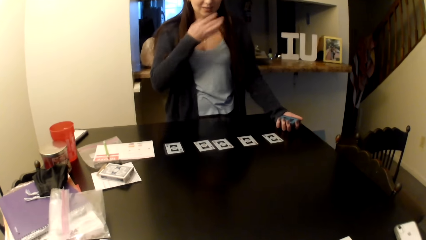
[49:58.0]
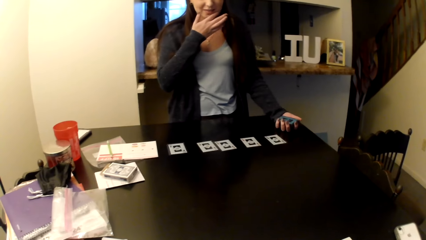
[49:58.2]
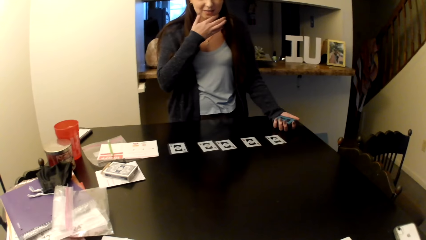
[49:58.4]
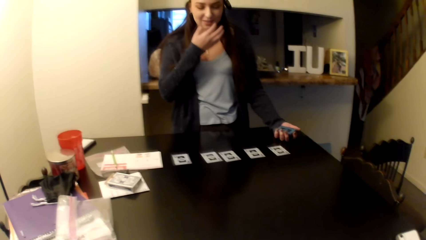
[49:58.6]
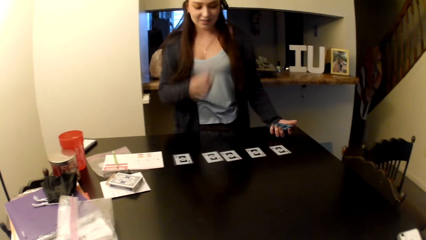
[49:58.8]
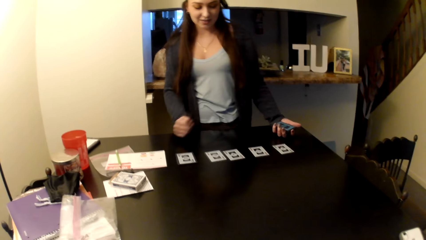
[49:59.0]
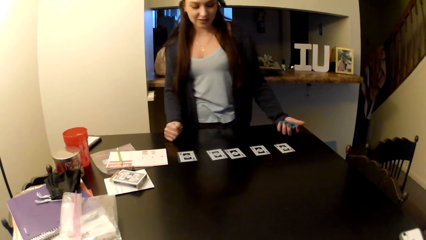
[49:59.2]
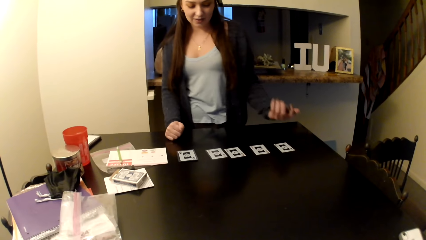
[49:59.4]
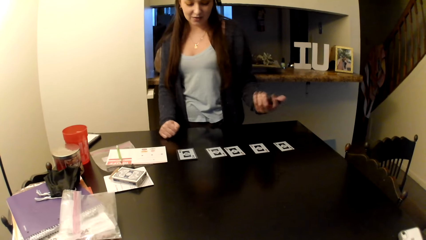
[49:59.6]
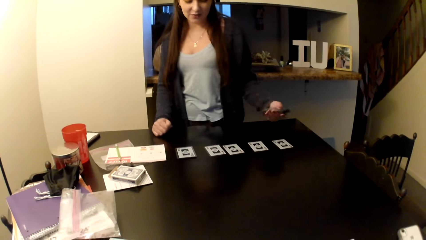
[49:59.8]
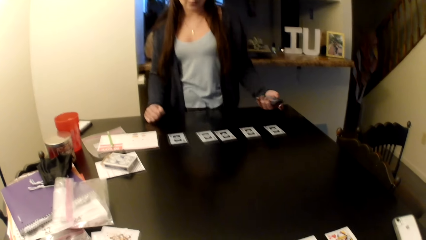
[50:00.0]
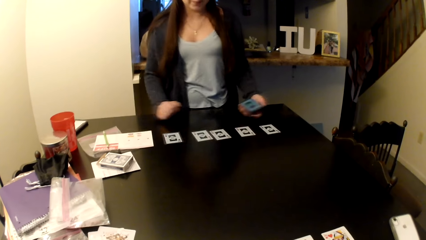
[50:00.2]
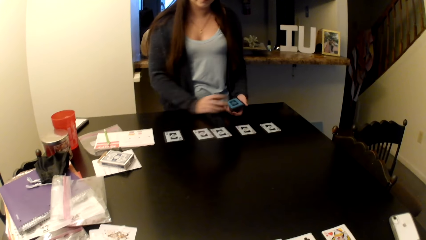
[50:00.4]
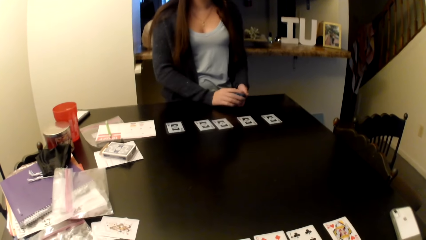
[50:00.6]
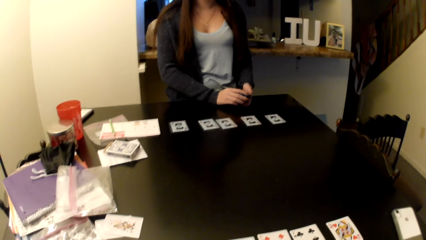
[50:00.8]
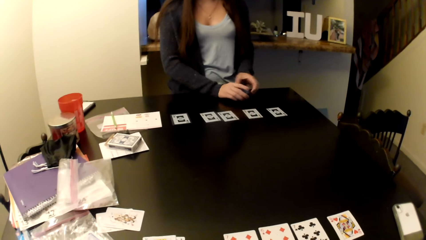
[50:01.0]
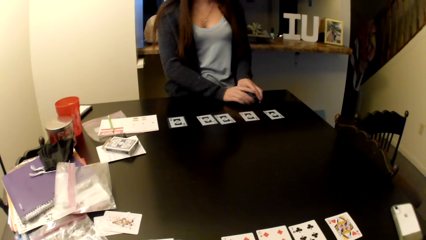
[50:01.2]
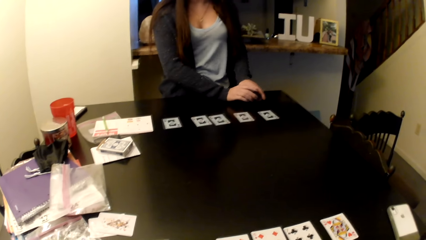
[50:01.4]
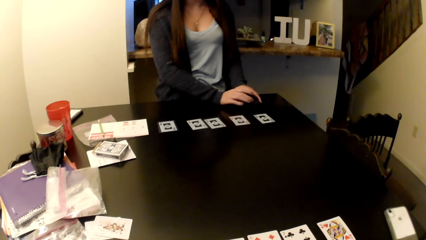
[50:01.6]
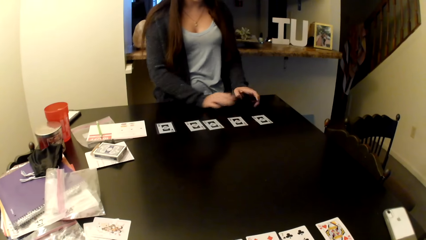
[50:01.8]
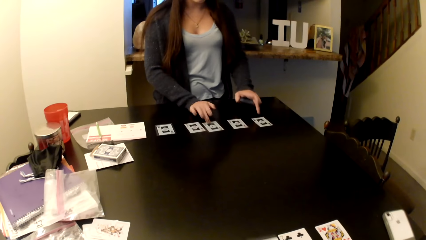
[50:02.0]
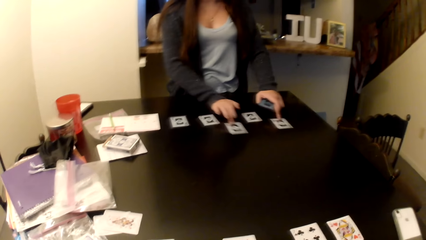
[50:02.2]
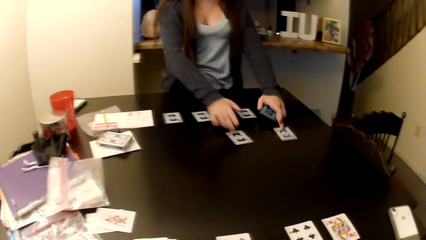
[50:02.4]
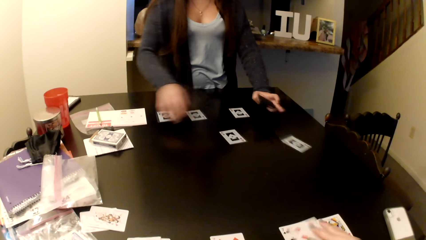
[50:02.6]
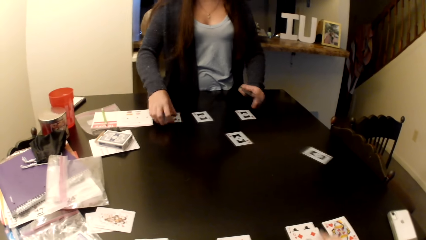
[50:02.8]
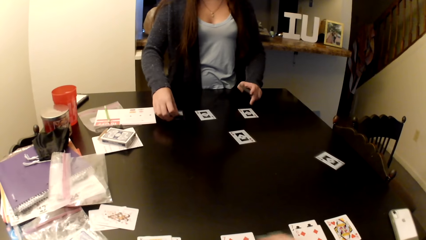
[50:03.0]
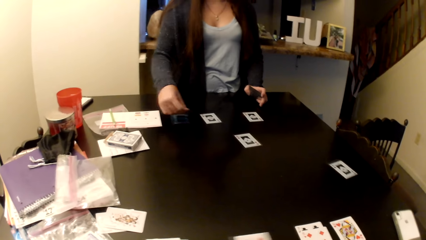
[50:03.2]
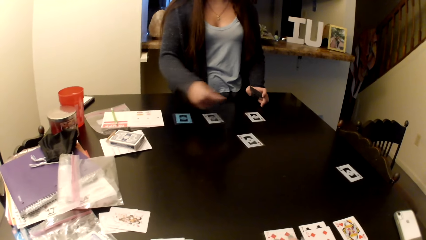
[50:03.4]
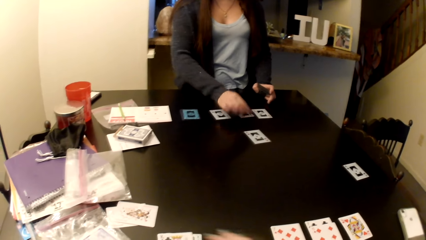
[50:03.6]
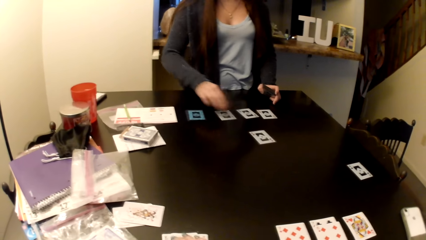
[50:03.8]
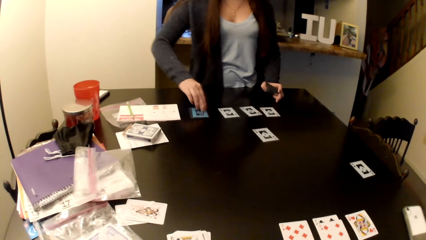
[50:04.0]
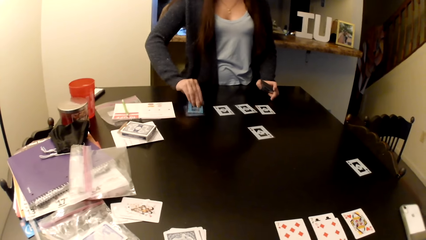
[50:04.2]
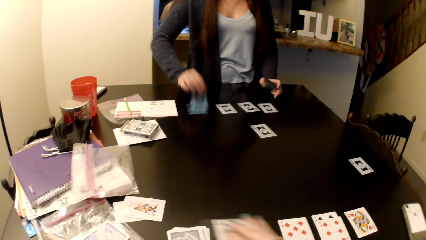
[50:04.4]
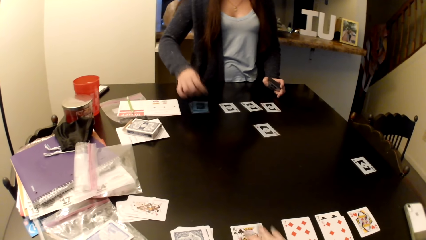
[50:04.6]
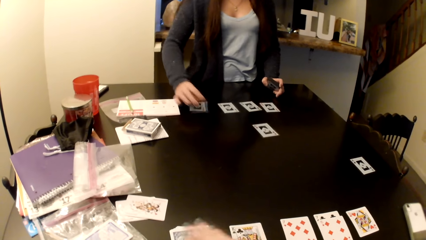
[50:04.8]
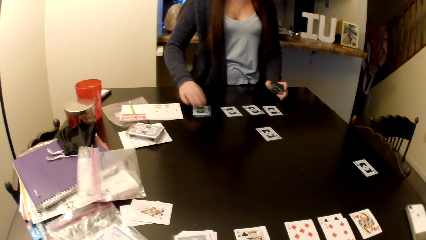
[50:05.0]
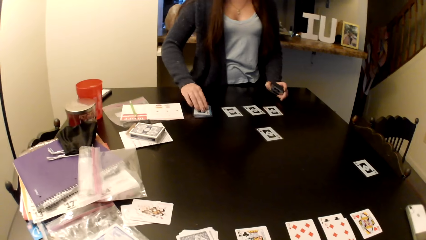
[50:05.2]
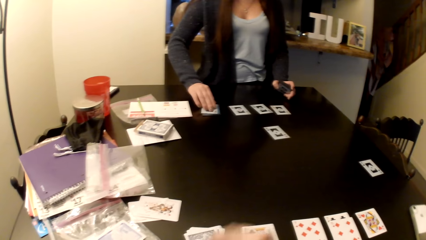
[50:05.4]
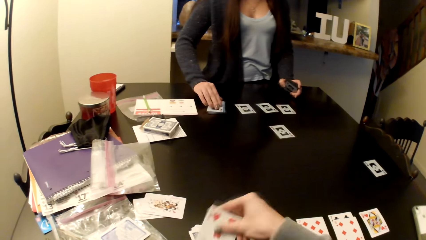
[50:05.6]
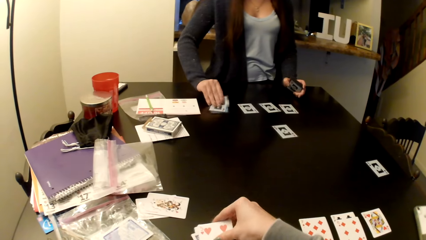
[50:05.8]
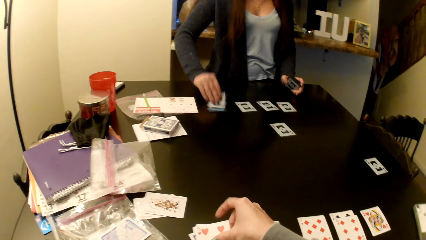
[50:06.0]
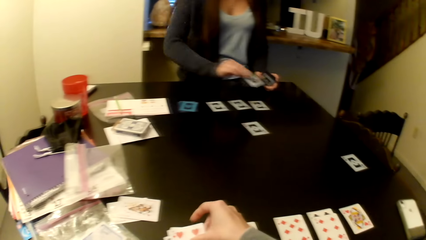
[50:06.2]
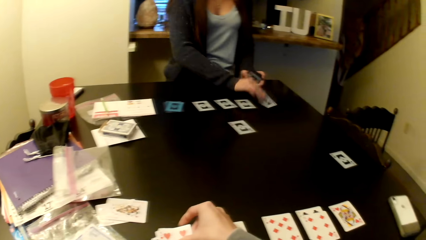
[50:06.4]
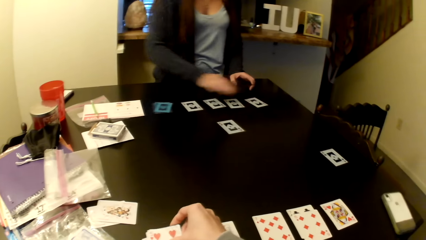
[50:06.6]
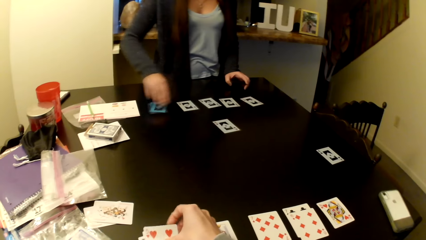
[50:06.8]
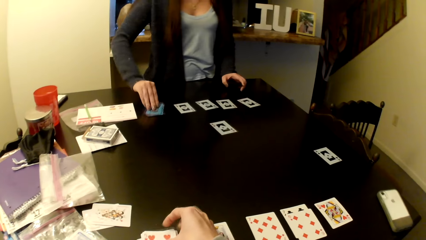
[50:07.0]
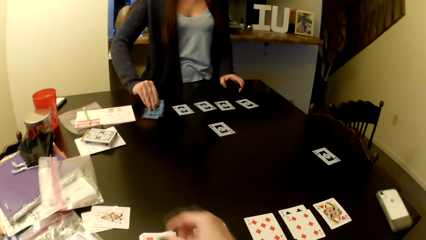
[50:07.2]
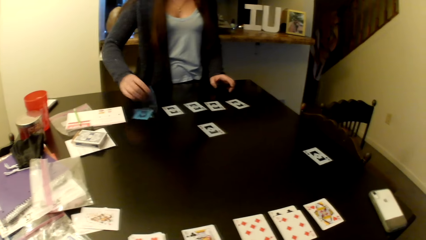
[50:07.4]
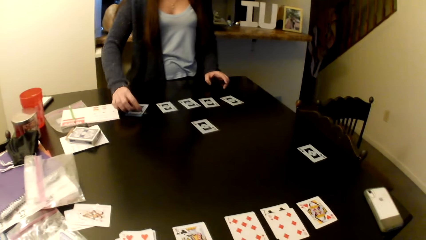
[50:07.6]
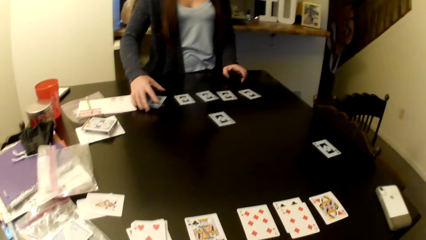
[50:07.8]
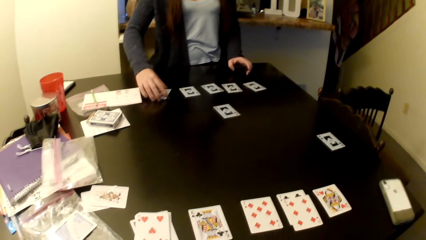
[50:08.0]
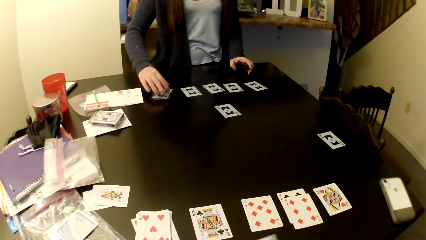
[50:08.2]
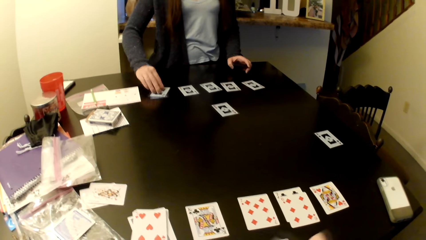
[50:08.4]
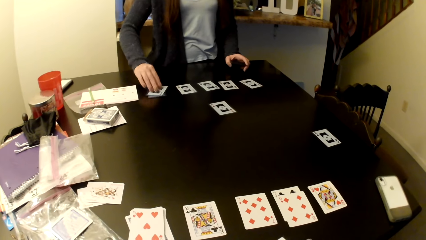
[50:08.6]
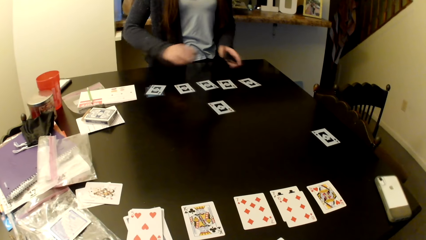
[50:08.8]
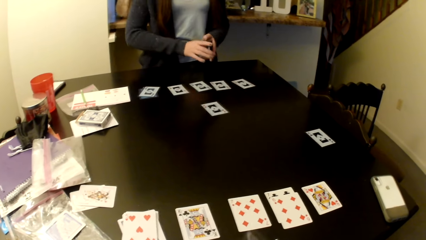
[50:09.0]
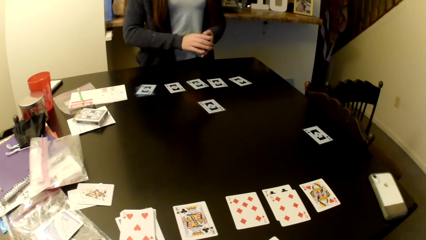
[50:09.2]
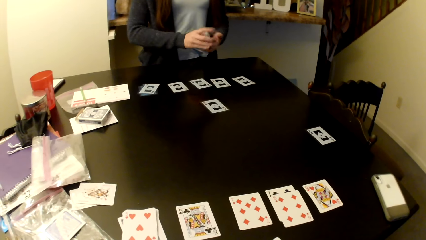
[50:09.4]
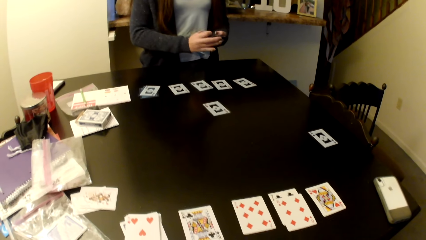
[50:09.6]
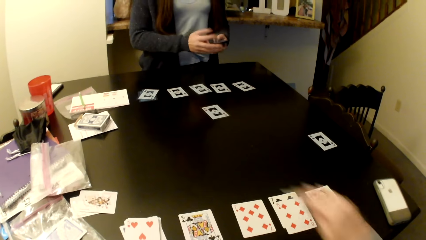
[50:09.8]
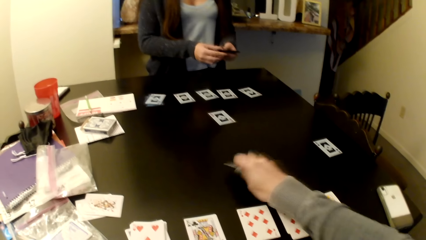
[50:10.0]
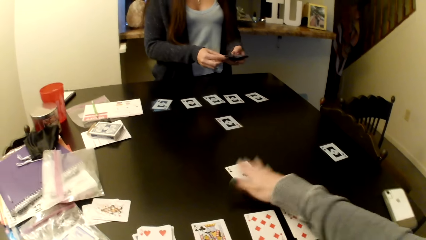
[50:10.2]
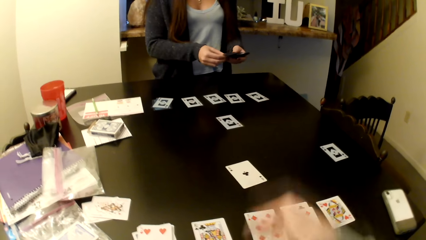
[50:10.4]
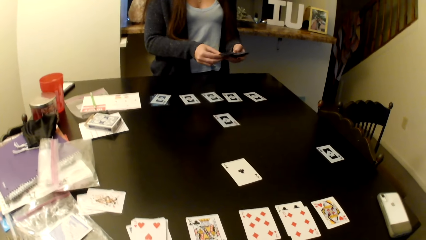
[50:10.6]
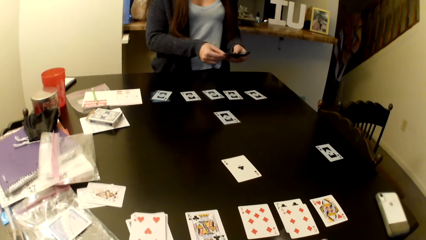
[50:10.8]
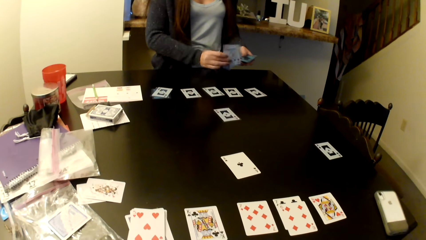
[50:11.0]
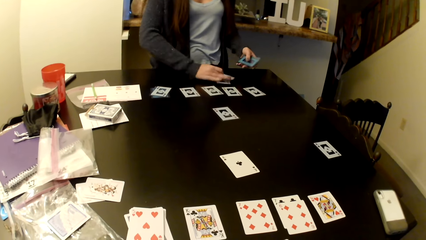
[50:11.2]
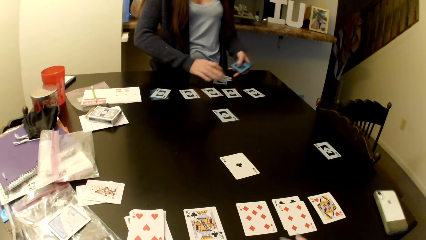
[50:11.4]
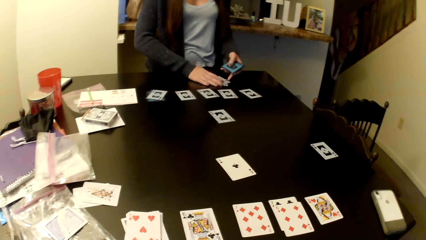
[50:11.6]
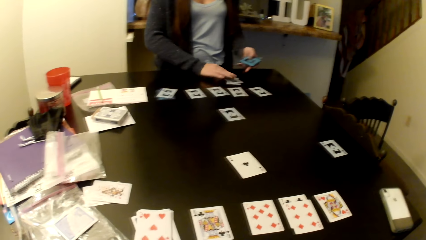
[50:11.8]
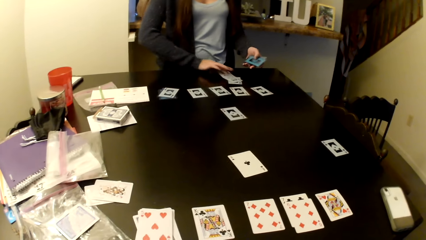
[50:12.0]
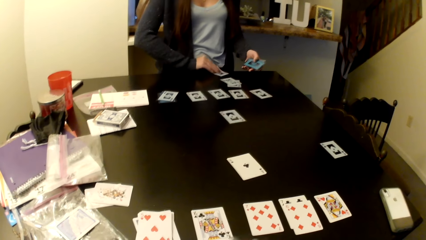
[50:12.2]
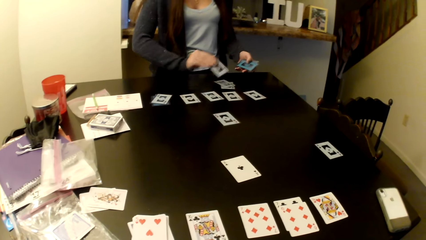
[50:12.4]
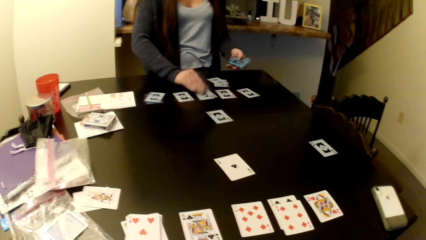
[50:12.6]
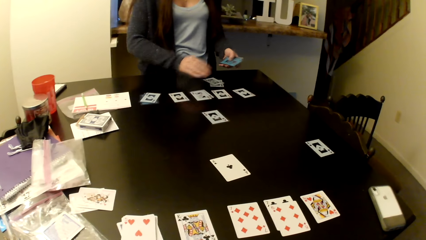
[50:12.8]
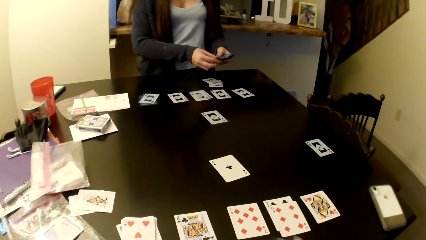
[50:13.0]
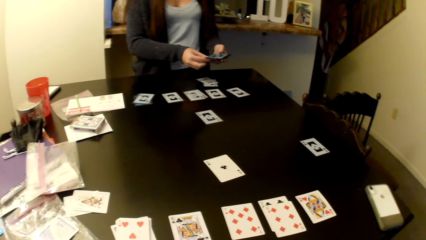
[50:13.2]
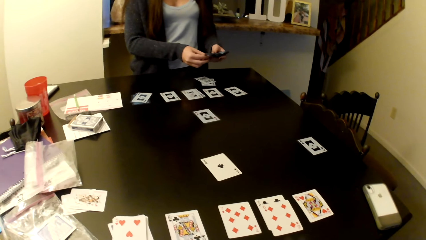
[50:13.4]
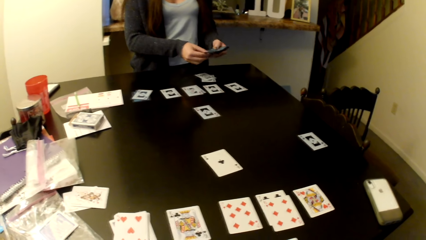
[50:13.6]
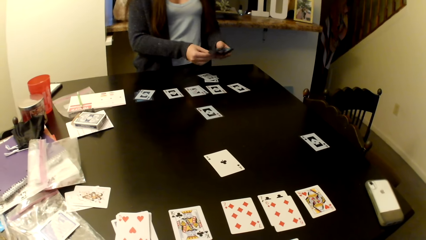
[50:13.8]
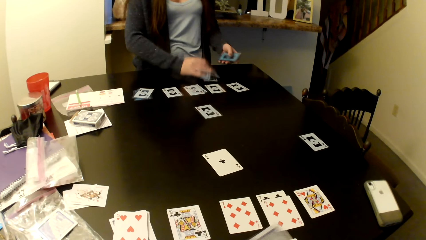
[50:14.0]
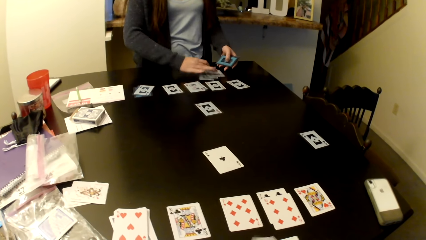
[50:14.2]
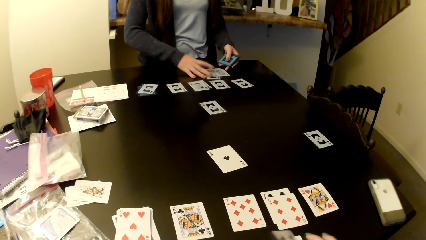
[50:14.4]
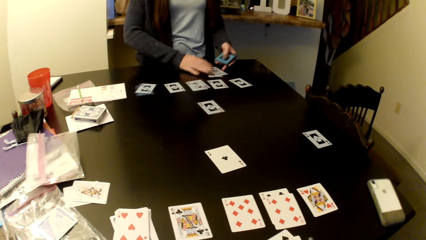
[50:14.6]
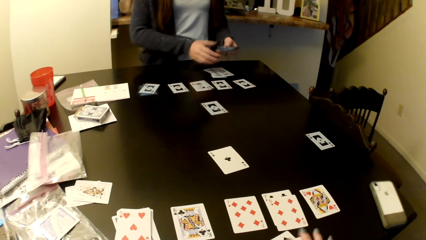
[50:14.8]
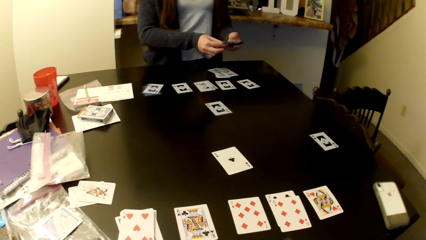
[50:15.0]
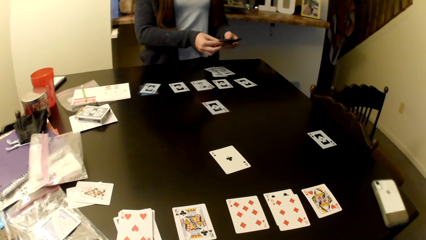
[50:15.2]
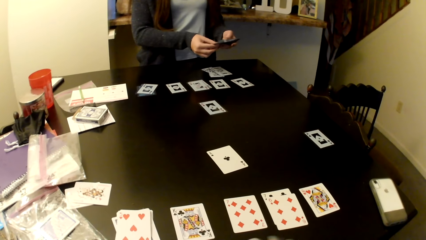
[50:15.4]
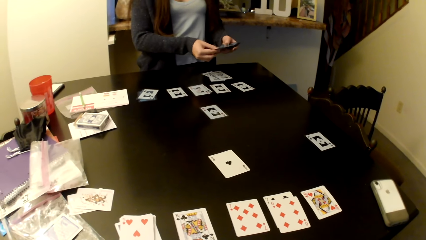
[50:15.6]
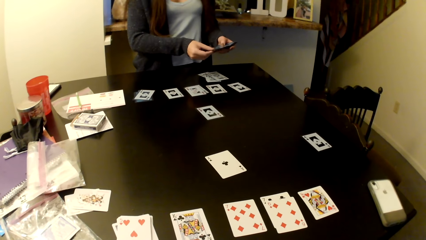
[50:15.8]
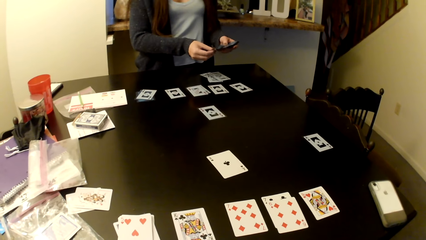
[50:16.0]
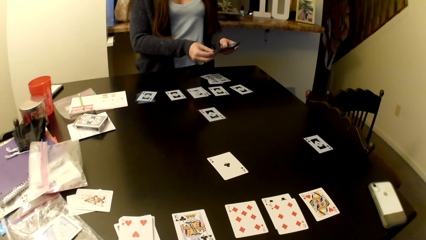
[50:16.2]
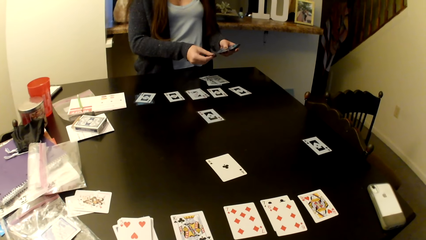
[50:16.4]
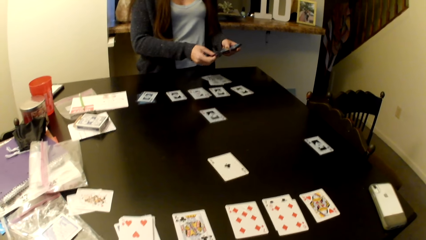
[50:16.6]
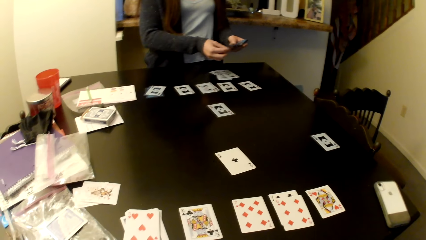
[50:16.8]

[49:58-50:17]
A woman rubs her face. The woman moves the cards on the table. The woman throws her cards on the table. The woman arranges her cards on the table. The camera wearer places a card on the table. The woman puts the cards on the table. The camera wearer shuffles her cards.
